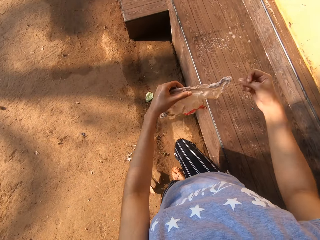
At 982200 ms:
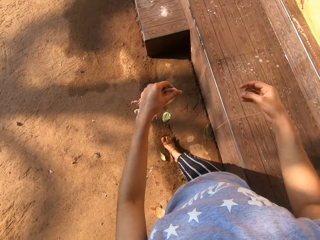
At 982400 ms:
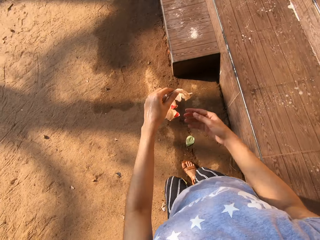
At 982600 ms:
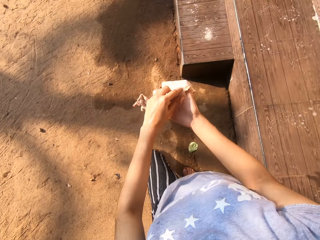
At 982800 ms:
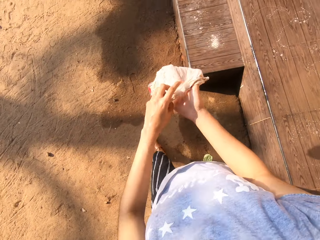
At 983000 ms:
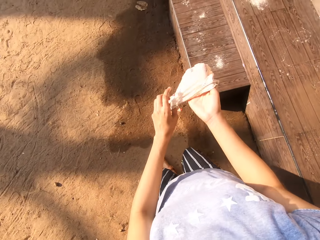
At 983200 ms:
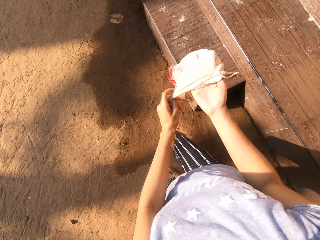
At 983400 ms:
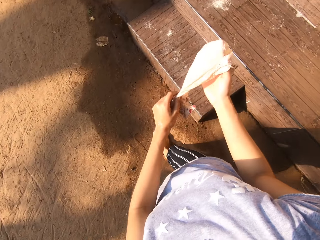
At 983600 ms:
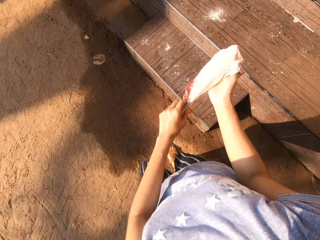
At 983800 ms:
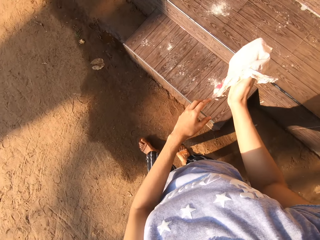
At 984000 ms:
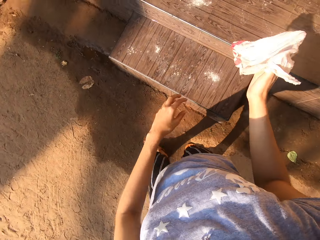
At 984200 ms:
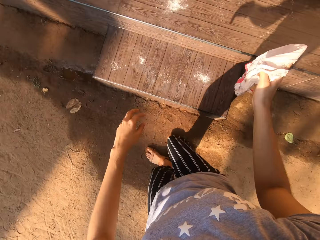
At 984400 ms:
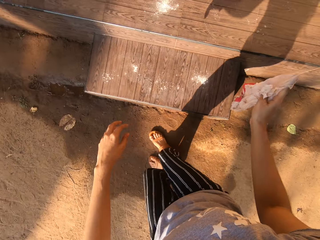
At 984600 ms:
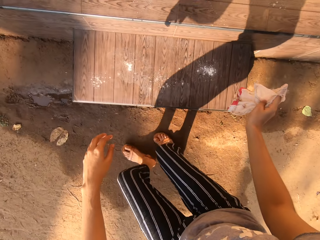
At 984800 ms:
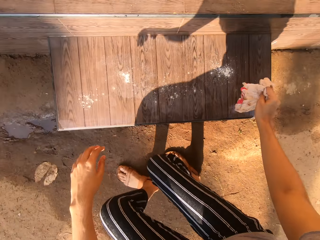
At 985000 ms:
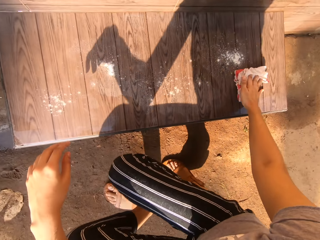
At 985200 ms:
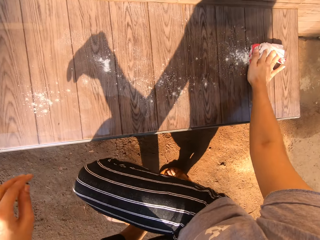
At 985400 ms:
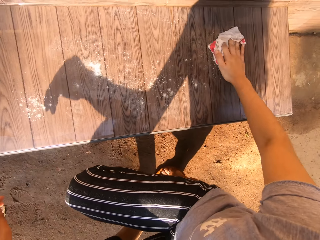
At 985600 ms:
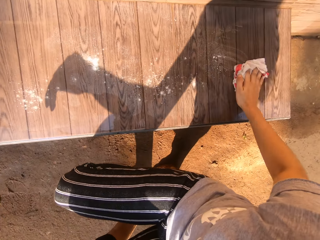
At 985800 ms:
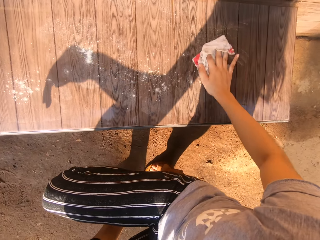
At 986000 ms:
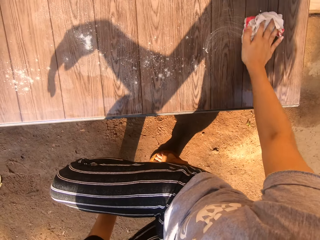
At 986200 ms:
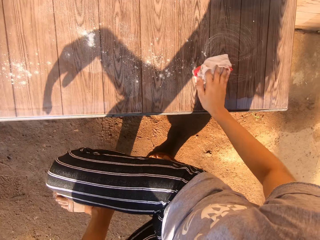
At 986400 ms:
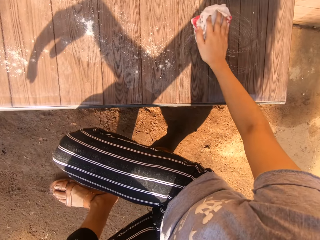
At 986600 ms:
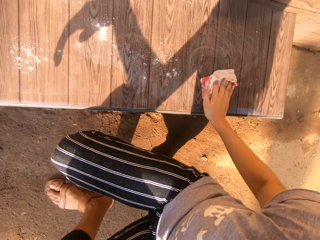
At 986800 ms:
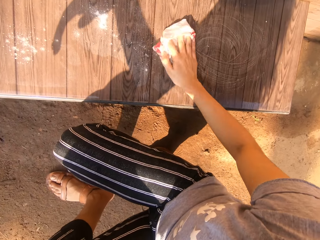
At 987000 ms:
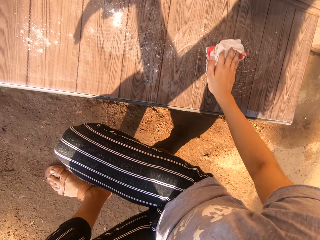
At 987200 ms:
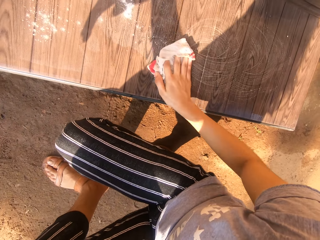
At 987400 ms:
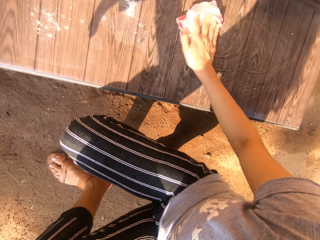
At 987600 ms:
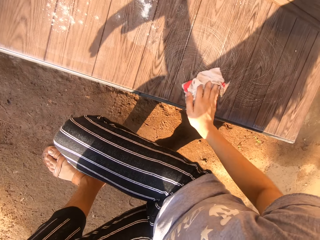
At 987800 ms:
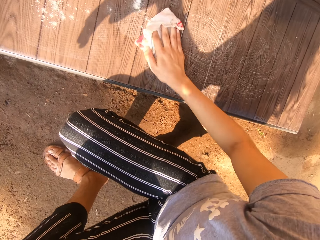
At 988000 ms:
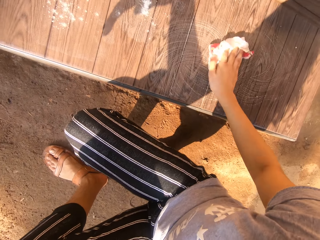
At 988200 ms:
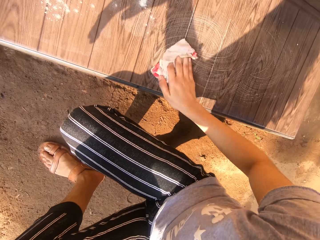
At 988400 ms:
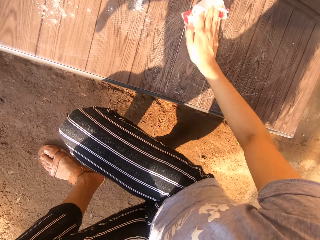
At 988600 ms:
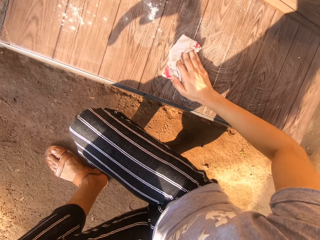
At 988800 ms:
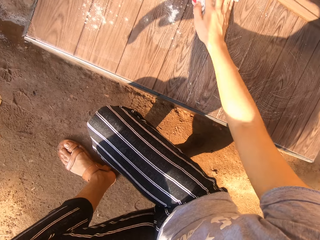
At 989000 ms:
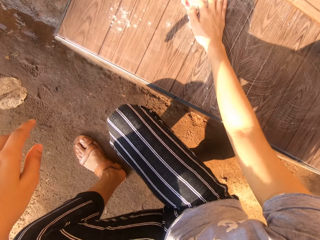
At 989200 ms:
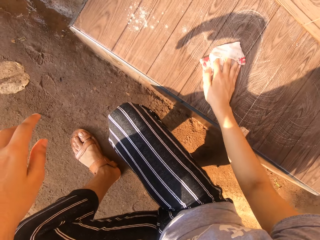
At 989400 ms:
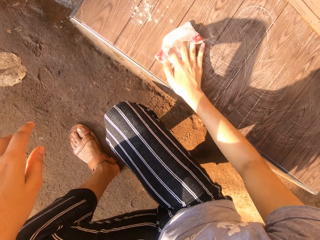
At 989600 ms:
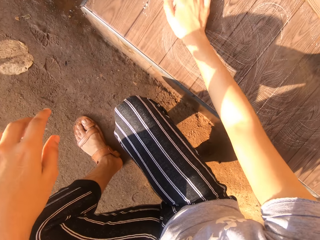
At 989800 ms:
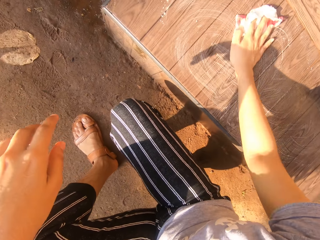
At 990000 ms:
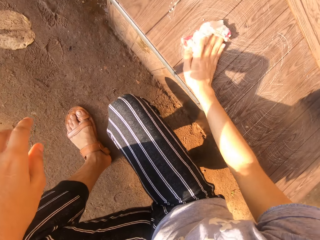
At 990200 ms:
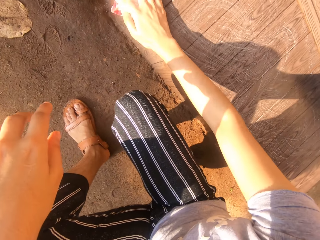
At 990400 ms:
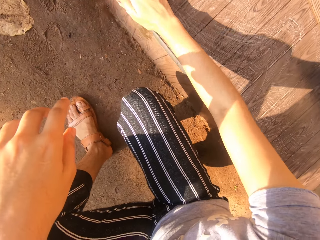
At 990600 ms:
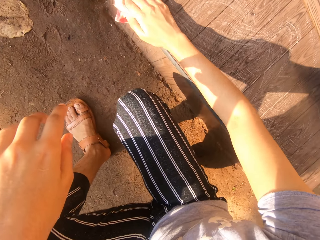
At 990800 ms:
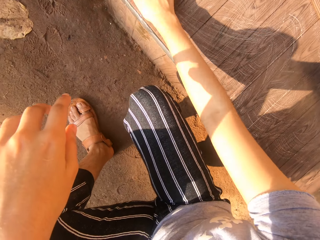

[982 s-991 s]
The camera wearer spreads the wet rag with her right hand. She holds the wet rag with her left hand. She spreads the wet rag in her left hand on her right palm. She squats by a stairway, places her left hand on her left knee, and cleans the stairway with the wet rag in her right hand.

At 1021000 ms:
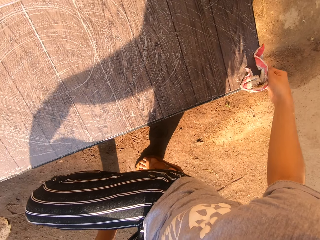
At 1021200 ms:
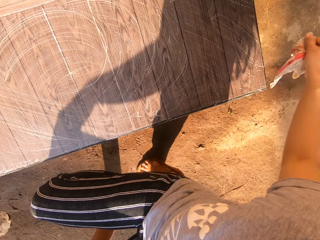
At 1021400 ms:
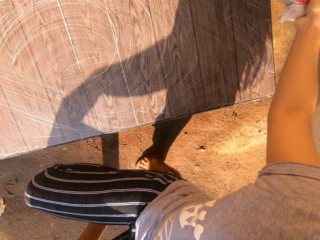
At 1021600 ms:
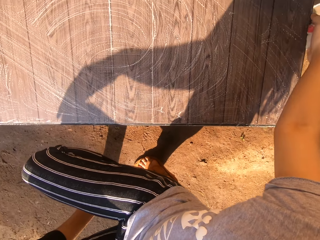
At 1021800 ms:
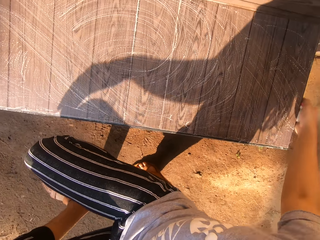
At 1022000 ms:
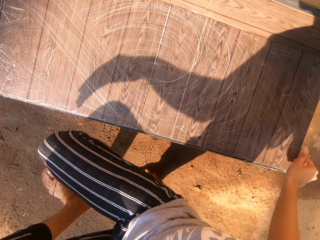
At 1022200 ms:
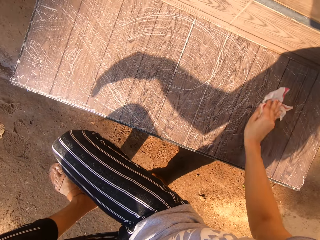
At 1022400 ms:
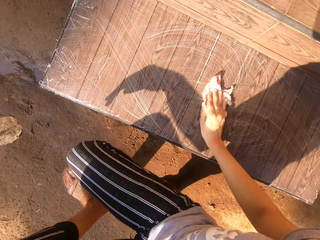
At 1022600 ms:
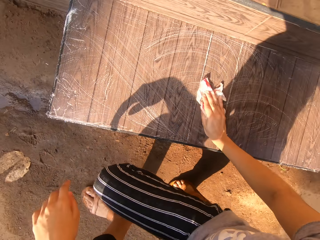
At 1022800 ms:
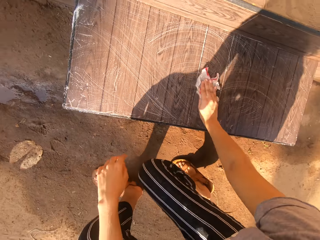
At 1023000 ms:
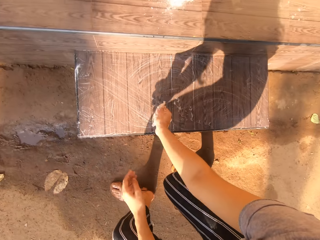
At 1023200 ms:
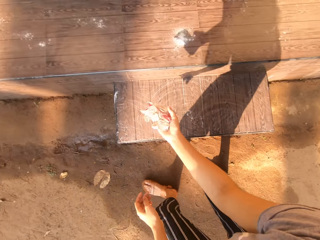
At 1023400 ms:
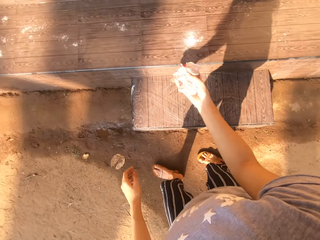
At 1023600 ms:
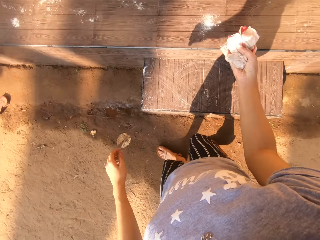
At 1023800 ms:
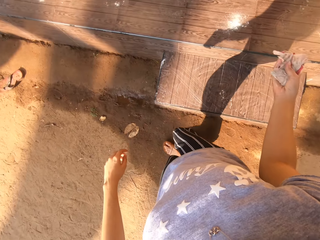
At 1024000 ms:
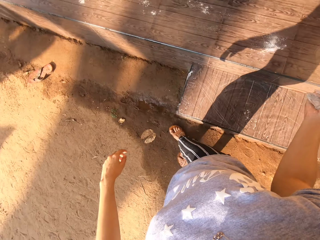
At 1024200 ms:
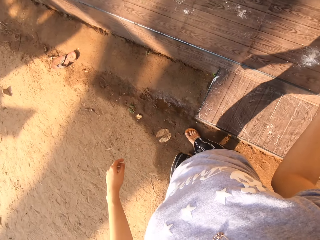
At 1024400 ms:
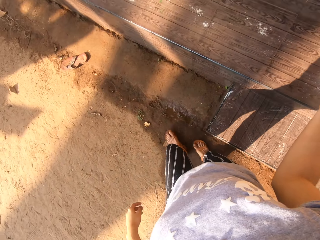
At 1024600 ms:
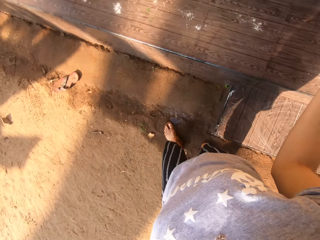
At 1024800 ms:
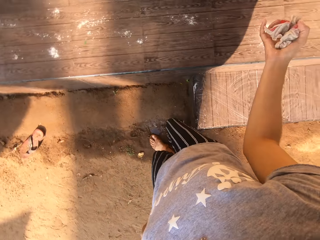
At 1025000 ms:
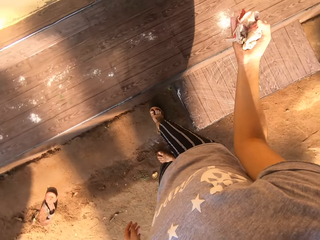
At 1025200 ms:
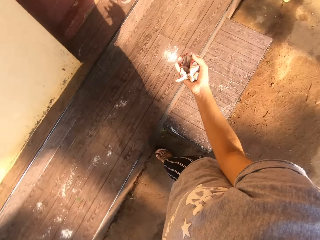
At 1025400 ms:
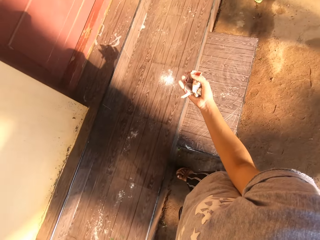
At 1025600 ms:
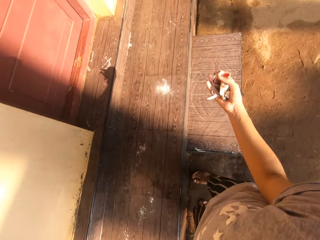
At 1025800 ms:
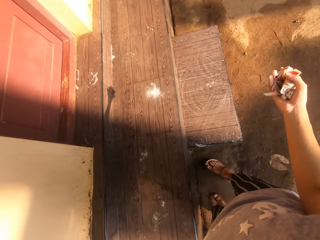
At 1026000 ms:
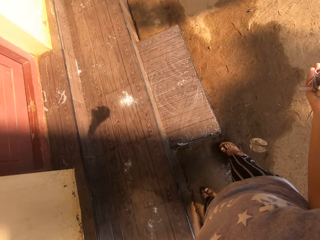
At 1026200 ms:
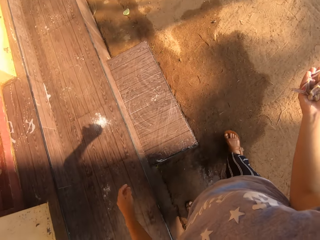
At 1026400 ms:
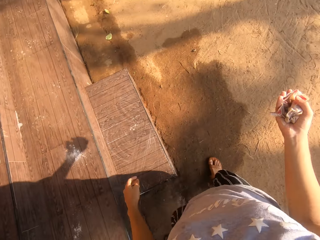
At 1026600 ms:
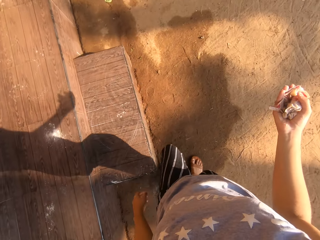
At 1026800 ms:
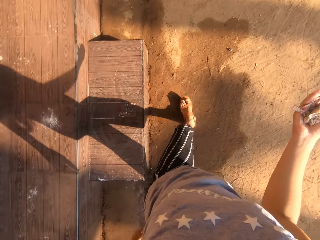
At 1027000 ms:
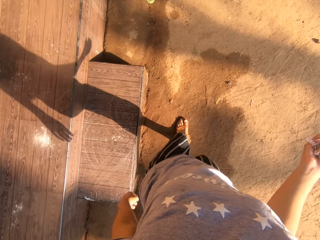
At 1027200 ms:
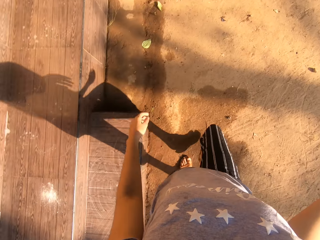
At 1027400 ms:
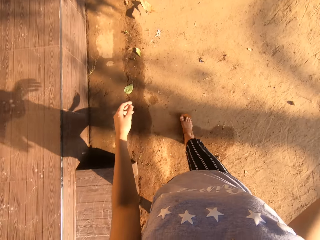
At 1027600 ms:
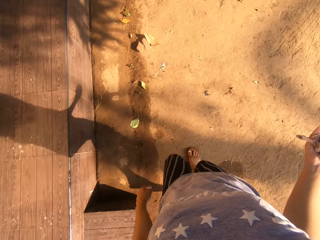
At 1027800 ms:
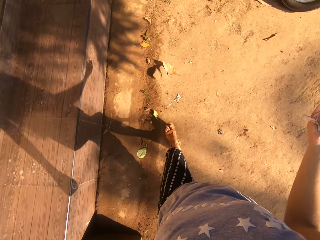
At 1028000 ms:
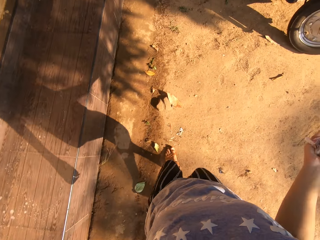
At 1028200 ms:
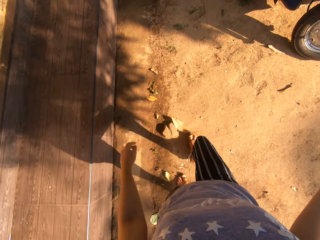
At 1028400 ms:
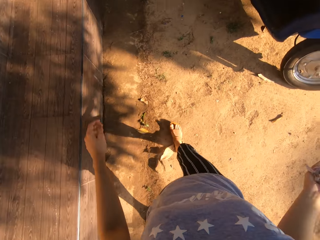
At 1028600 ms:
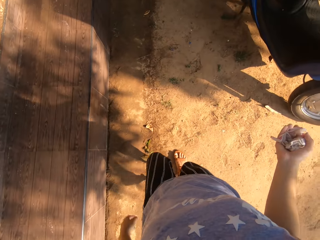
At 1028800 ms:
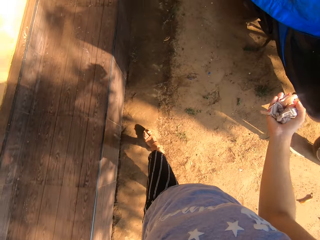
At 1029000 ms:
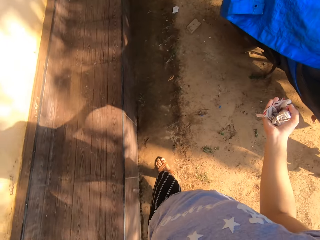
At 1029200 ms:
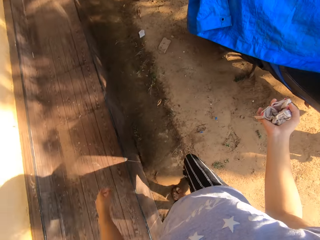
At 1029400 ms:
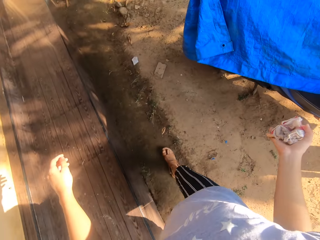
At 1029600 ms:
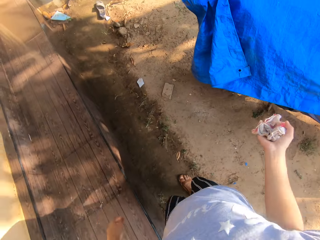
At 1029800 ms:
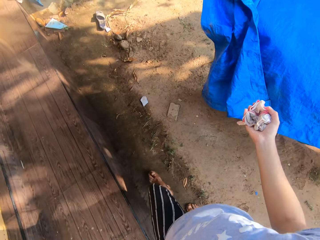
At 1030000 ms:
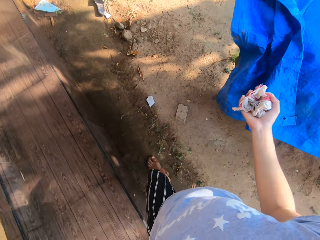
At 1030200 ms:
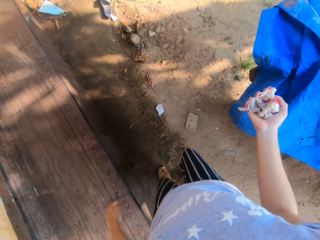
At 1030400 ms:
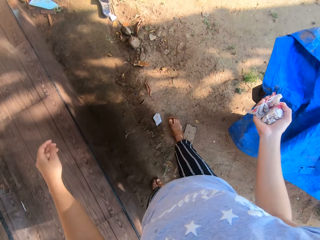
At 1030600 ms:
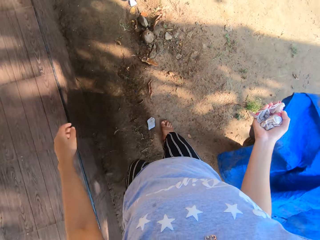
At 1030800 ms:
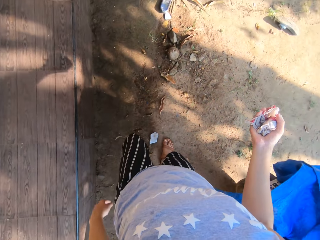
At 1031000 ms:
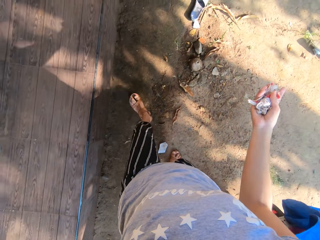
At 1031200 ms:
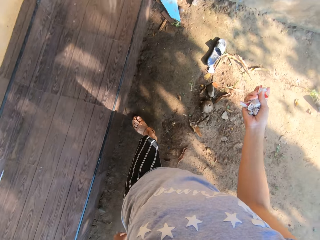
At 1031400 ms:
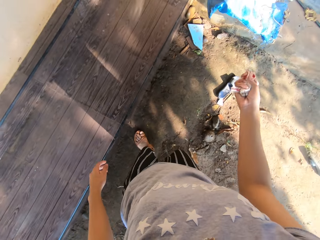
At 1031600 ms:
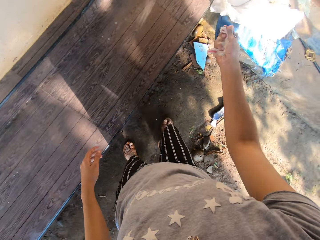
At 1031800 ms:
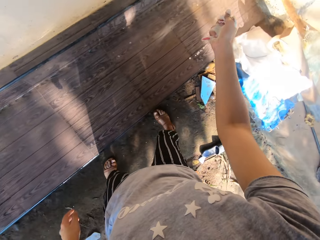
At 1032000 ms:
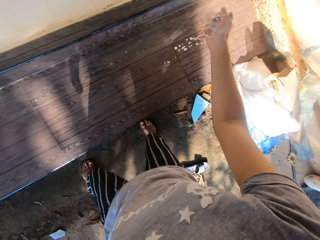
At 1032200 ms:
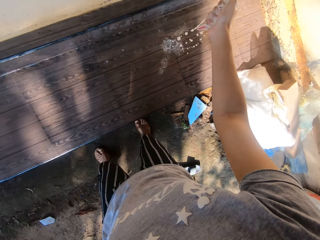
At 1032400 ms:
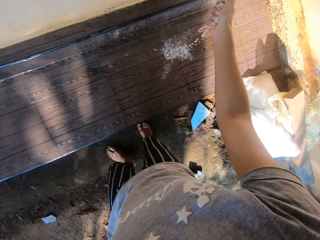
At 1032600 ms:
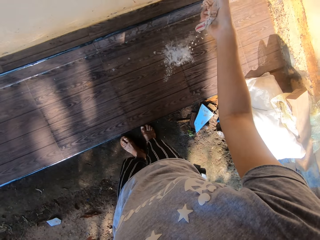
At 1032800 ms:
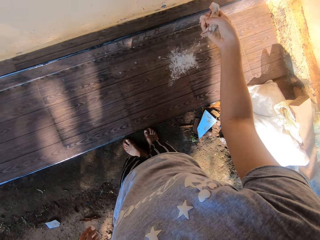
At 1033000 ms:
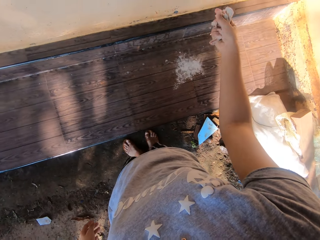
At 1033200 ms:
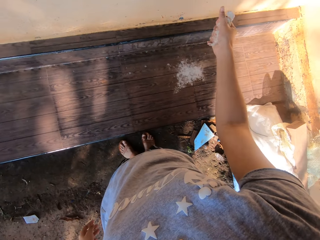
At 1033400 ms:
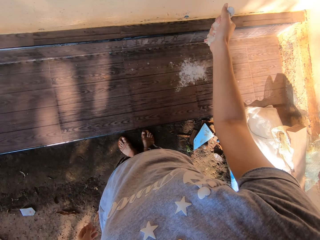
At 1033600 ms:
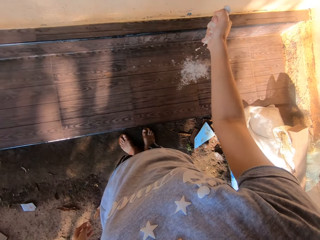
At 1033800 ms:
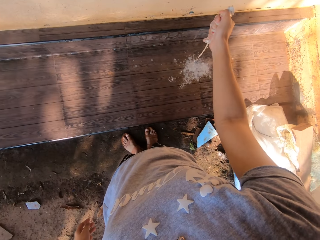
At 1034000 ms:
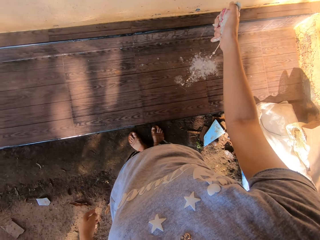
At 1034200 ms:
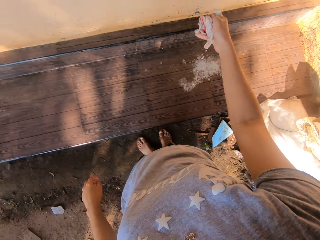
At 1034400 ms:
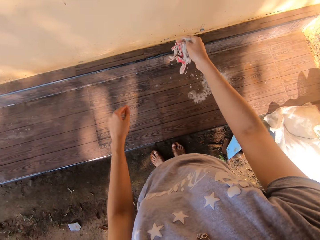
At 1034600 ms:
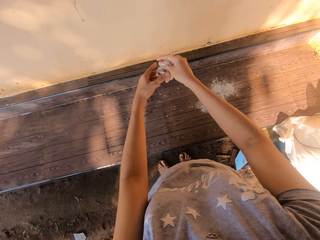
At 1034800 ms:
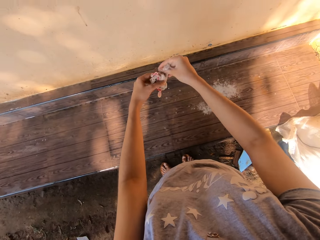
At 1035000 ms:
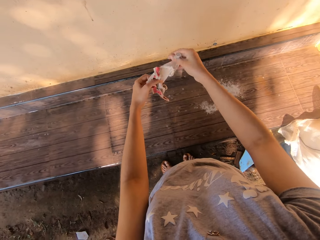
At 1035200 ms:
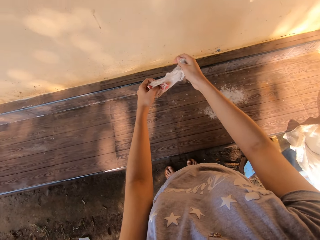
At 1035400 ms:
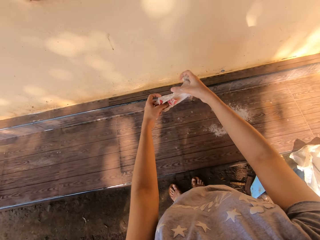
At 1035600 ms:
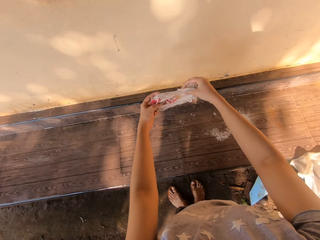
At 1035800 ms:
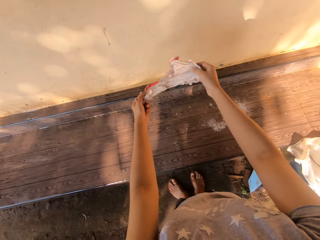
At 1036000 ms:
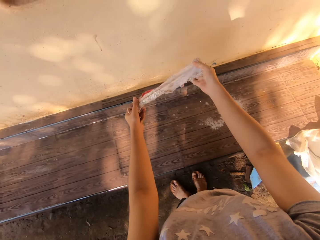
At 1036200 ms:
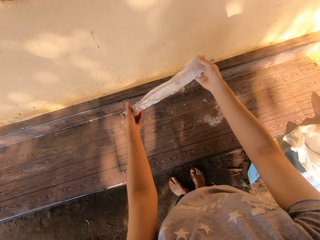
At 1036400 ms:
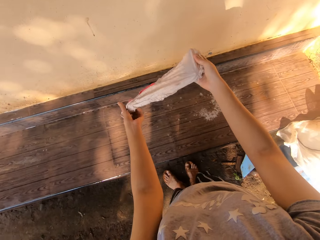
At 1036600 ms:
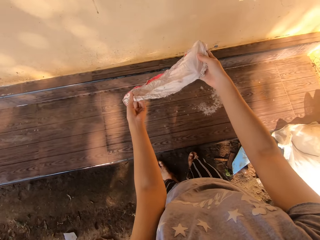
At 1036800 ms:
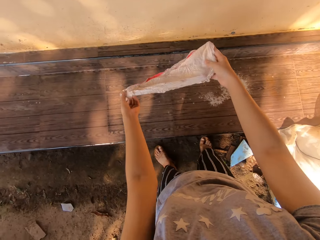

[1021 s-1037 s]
The camera wearer cleans on the surface. She stands up and moves around. She squeezes out lather from the wet rag in her right hand on the tiled pavement. She spreads the wet rag with both hands.
